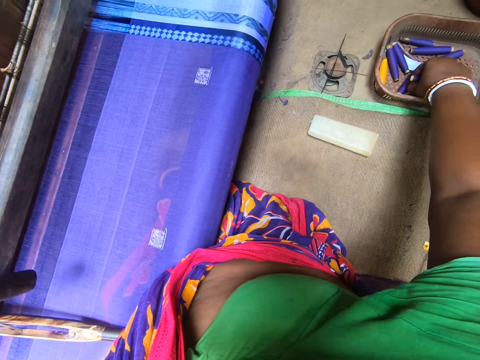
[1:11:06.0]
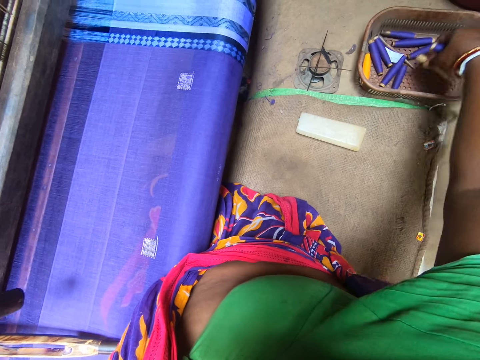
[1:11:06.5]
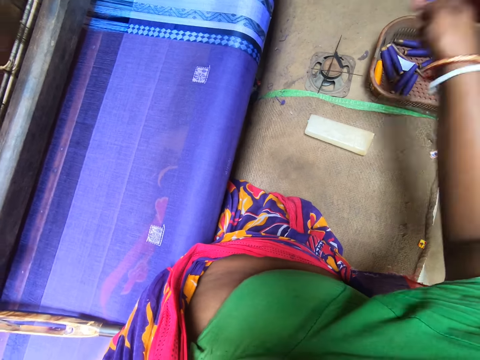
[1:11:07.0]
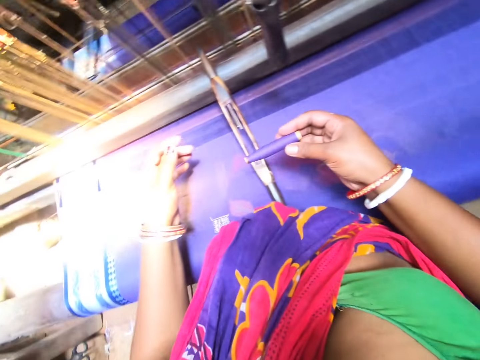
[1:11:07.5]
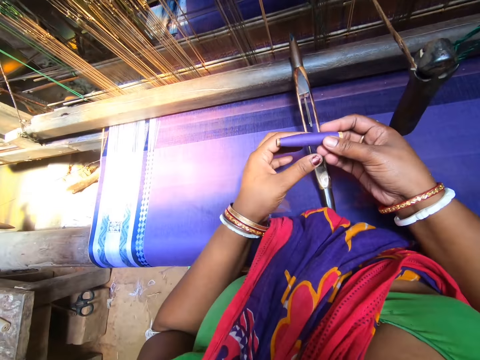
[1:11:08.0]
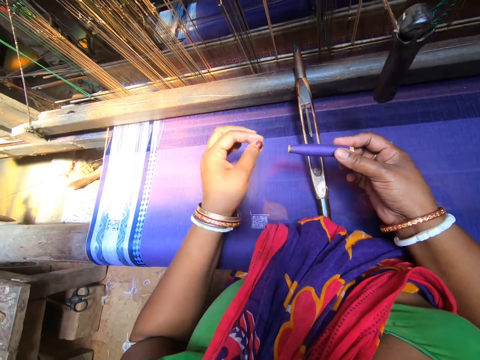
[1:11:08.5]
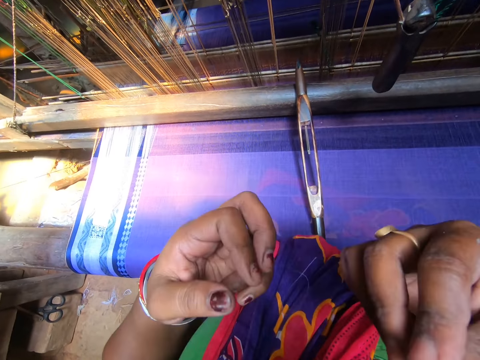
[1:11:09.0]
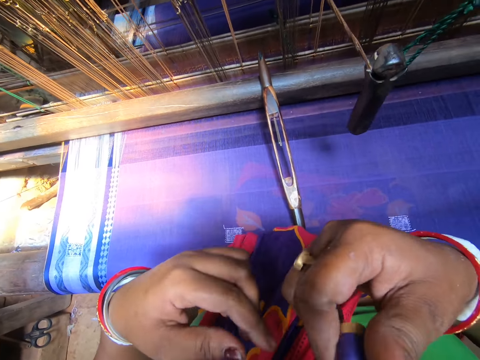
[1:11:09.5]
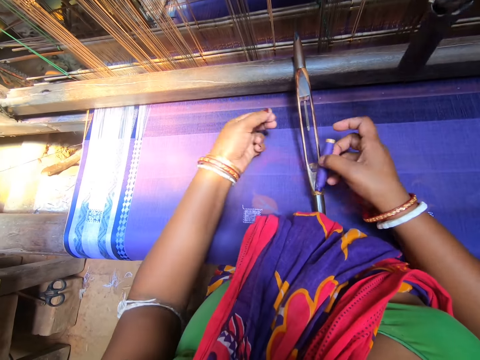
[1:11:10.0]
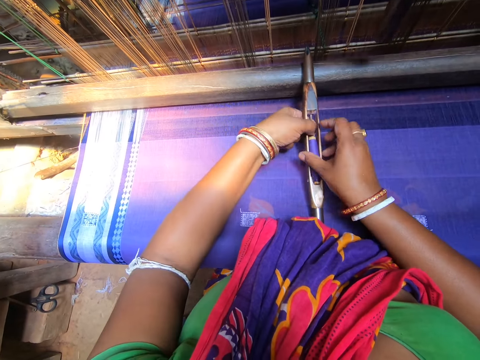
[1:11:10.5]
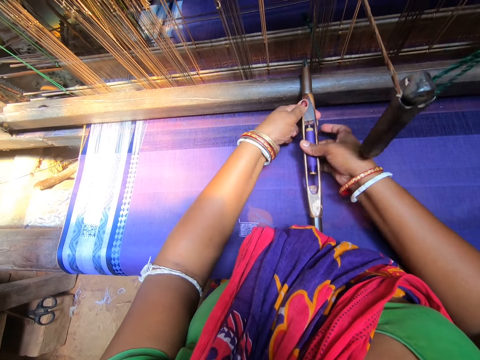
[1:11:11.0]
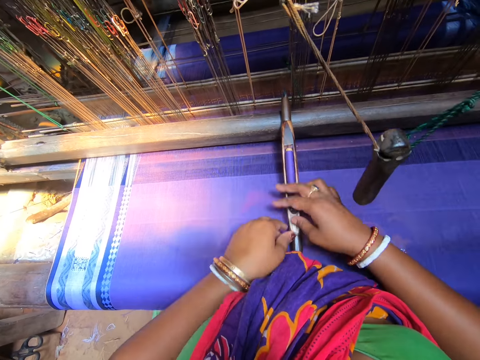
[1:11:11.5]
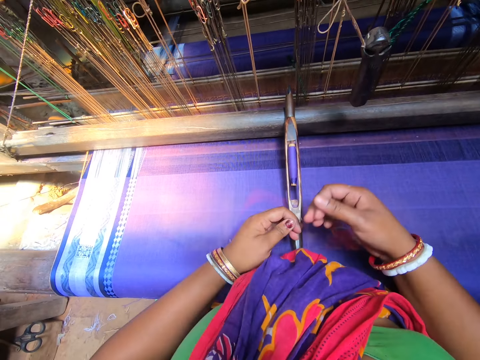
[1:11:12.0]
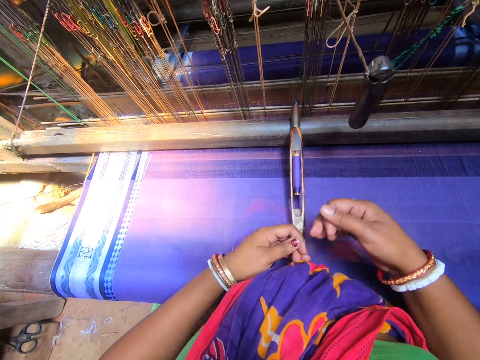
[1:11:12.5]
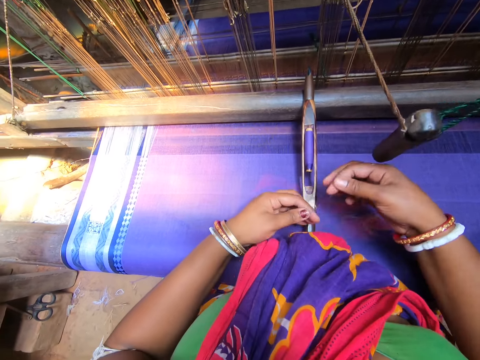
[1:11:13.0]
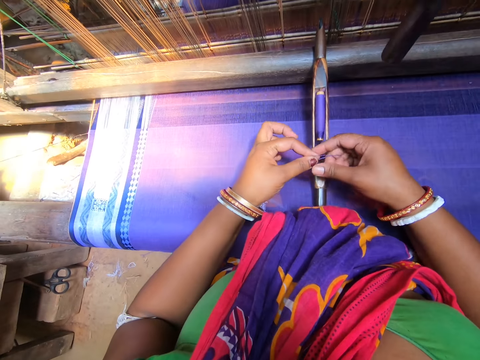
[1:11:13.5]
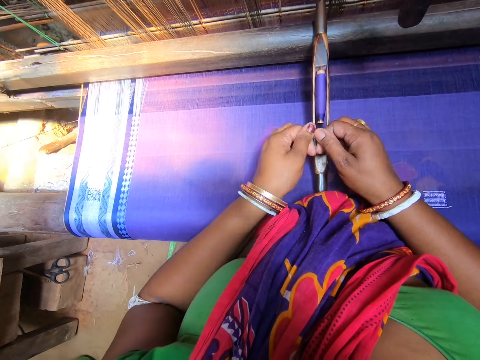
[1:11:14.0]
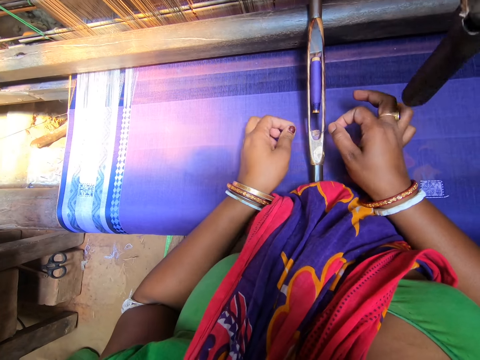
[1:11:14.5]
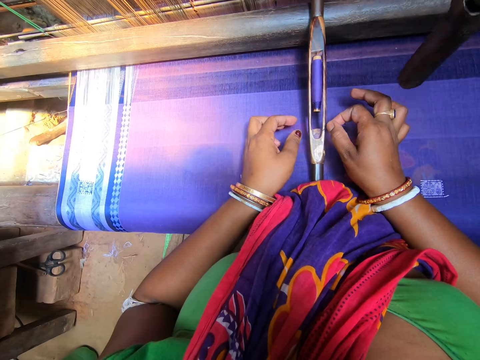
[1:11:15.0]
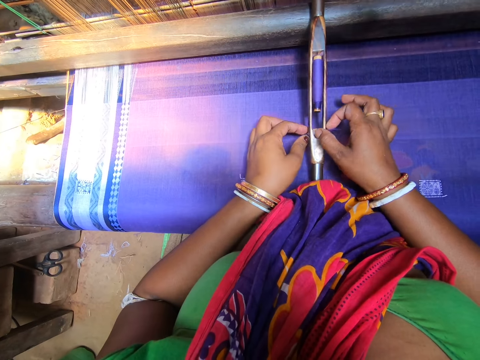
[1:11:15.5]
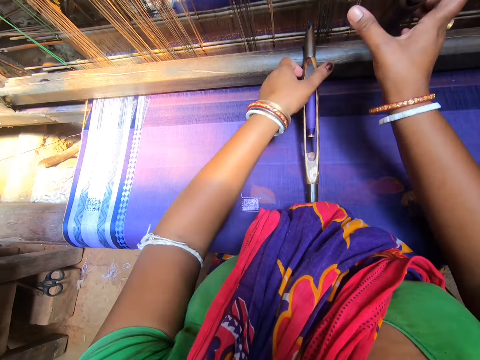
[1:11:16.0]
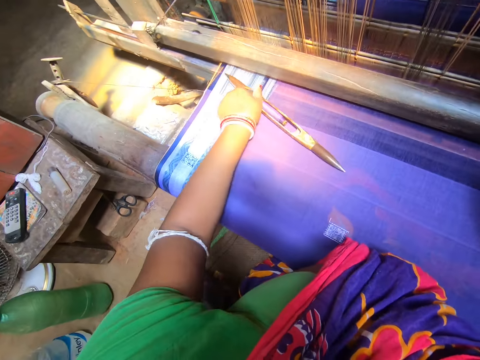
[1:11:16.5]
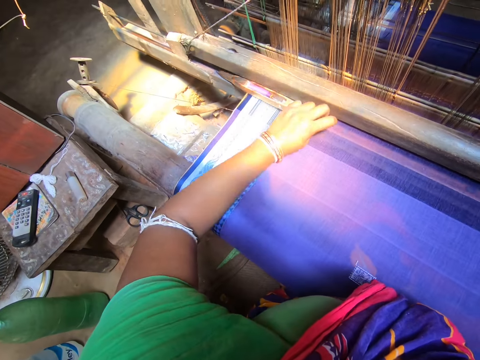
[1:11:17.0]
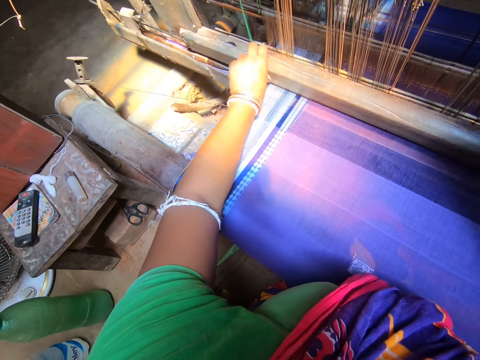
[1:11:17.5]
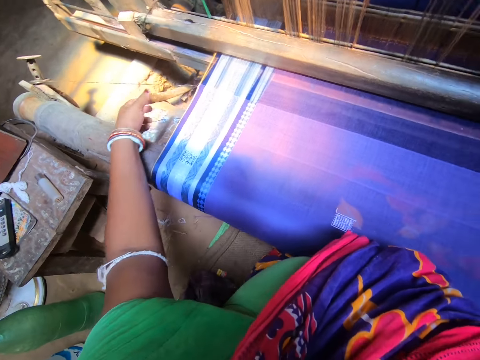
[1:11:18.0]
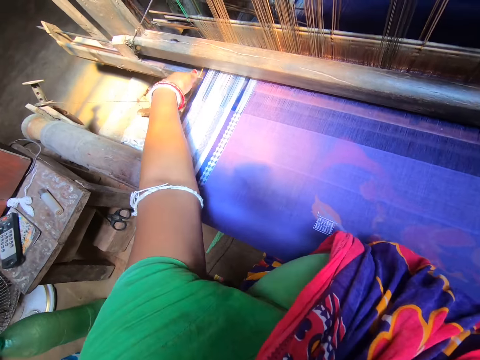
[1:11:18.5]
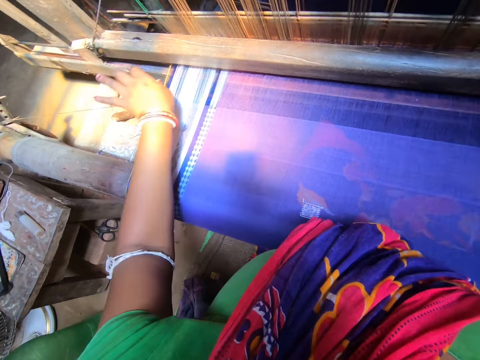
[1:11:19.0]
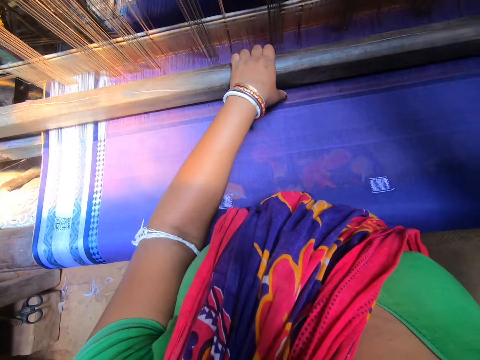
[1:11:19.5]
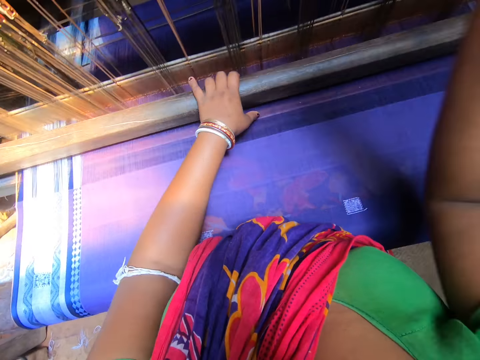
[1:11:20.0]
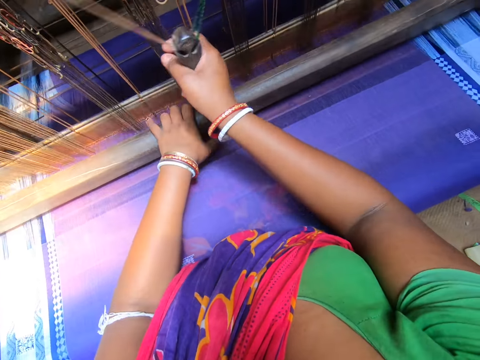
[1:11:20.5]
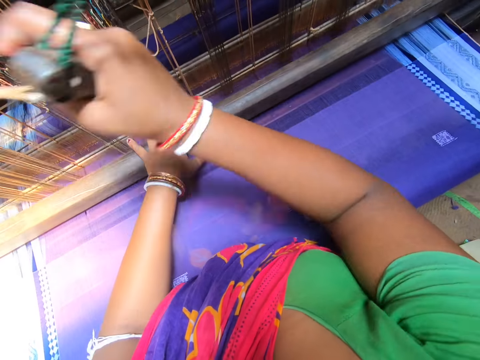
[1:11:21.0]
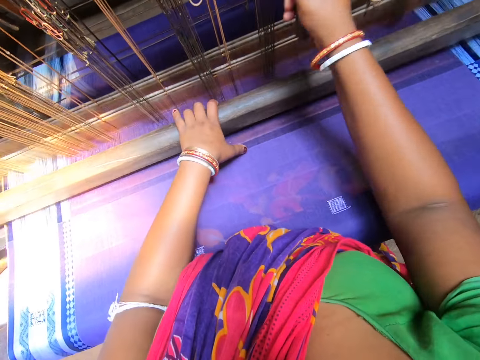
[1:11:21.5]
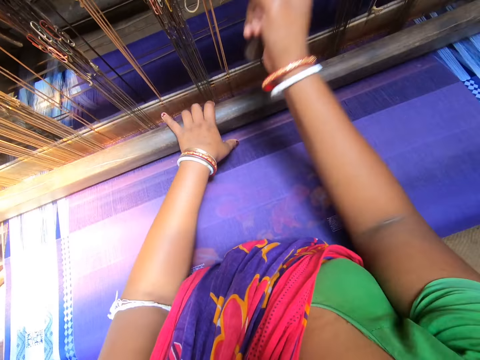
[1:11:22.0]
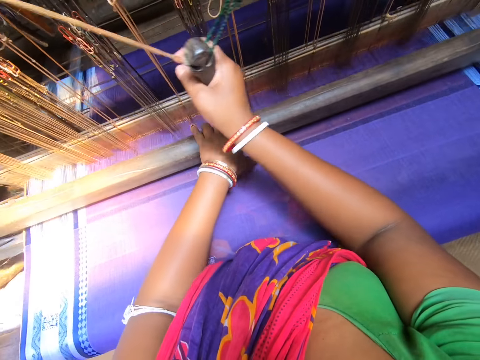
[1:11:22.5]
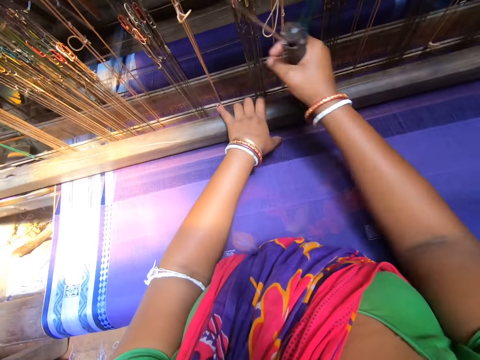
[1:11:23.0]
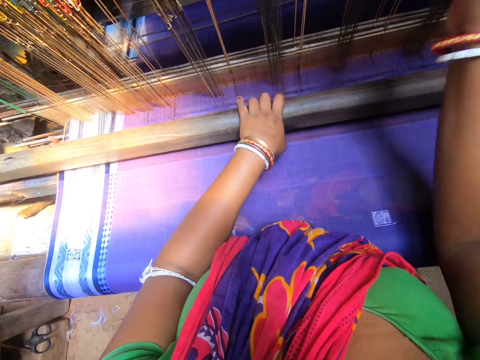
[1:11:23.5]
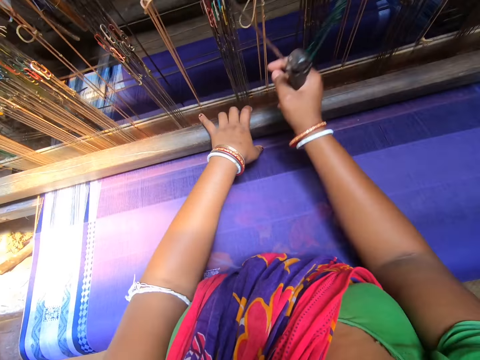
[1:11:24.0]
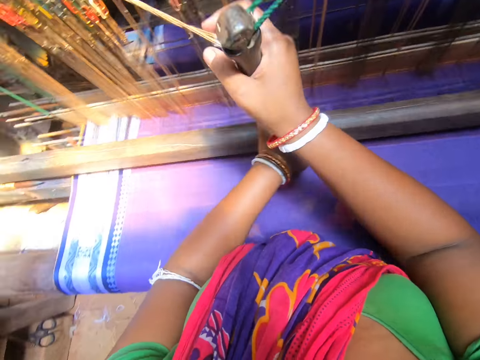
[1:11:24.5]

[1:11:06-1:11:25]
The camera wearer unthreads the wool with her left hand. She puts the weaving thread in her mouth. She inserts the thread in the loom shuttle with both hands. She pulls the weaving thread. She puts the weaving thread inside something. She picks something and puts down something. She pushes the loom shuttle into the weaving loom with her left hand. She weaves the cloth on the weaving loom with both hands.

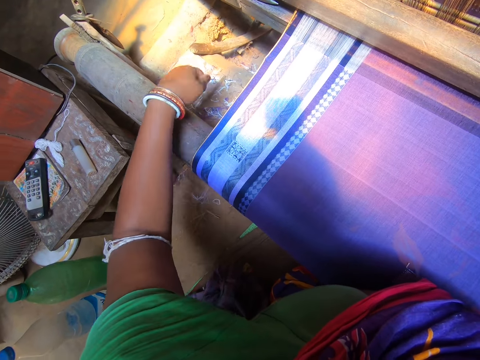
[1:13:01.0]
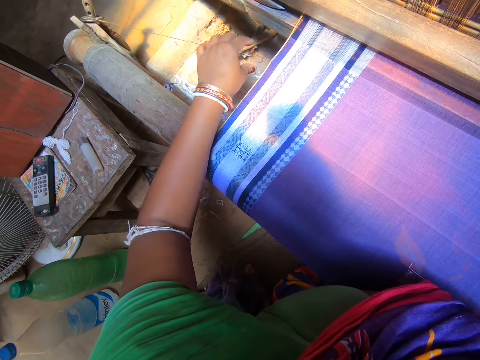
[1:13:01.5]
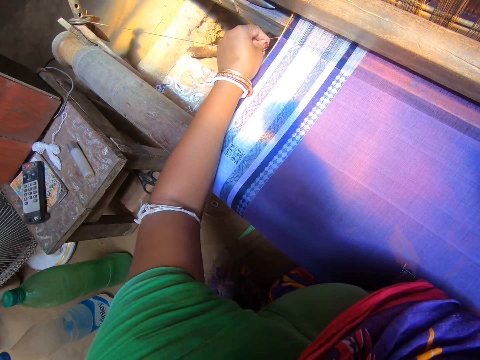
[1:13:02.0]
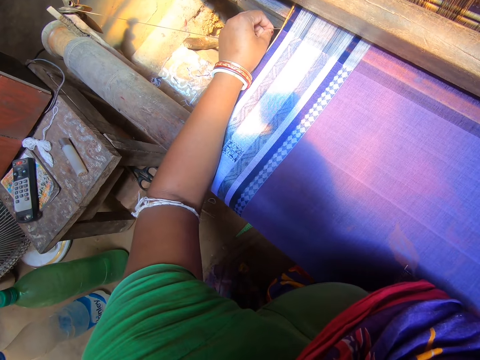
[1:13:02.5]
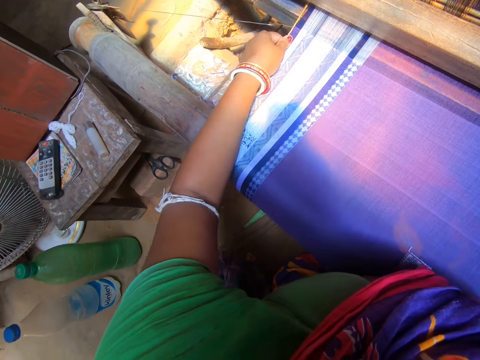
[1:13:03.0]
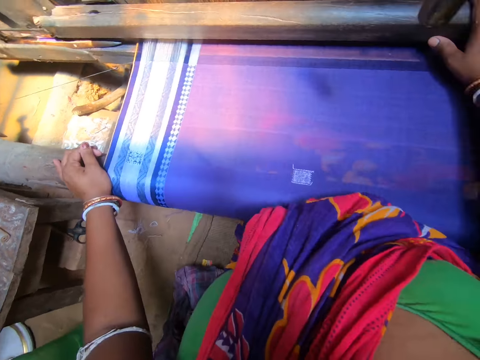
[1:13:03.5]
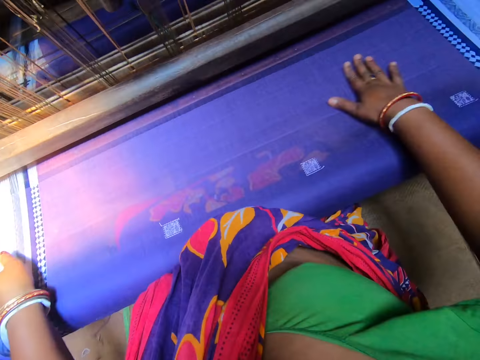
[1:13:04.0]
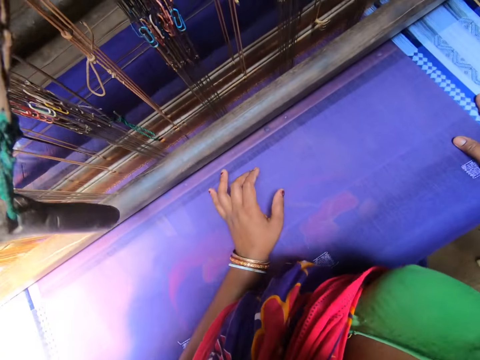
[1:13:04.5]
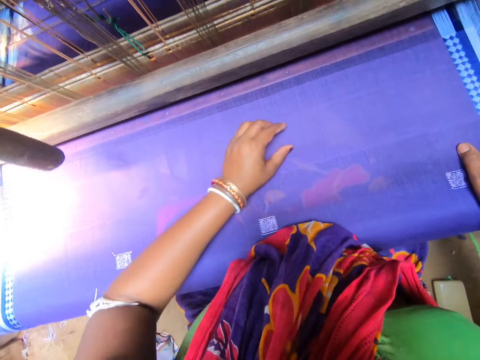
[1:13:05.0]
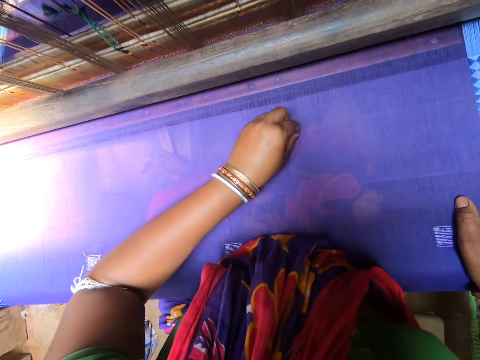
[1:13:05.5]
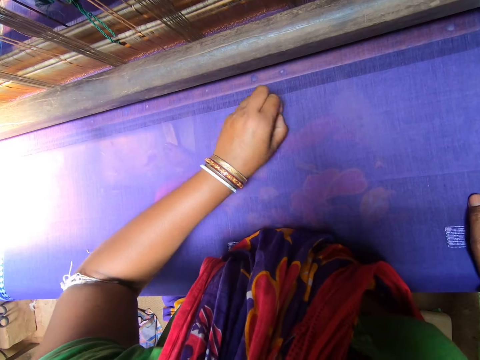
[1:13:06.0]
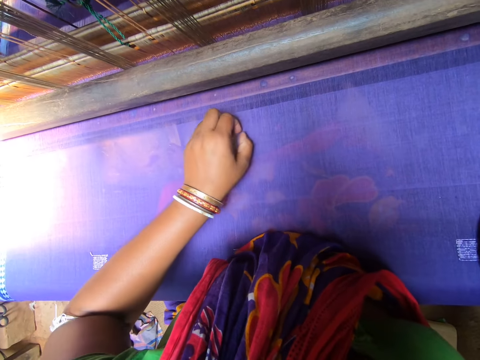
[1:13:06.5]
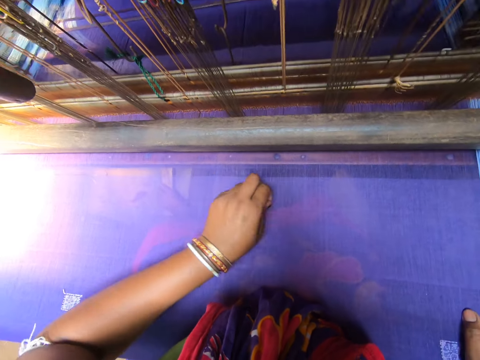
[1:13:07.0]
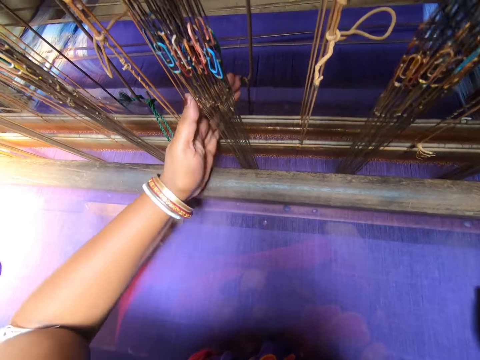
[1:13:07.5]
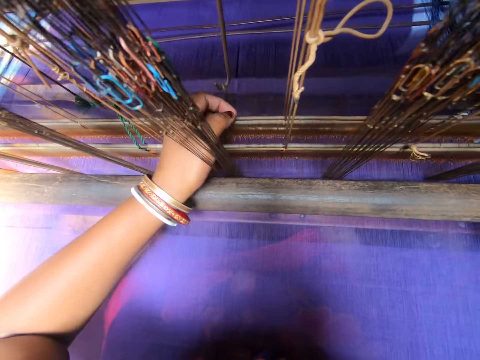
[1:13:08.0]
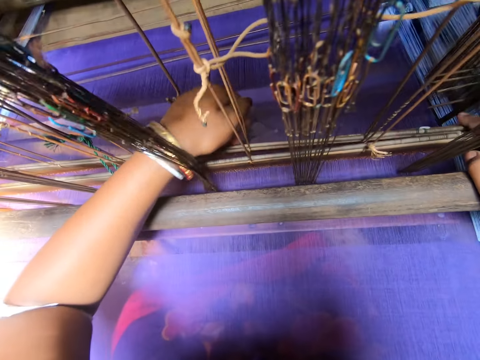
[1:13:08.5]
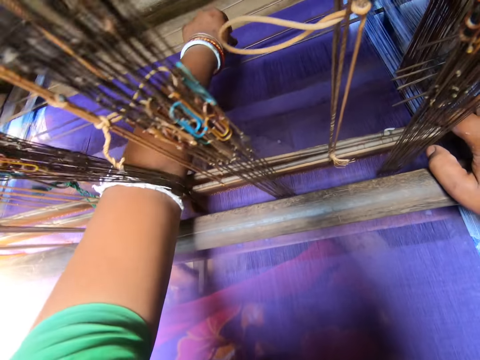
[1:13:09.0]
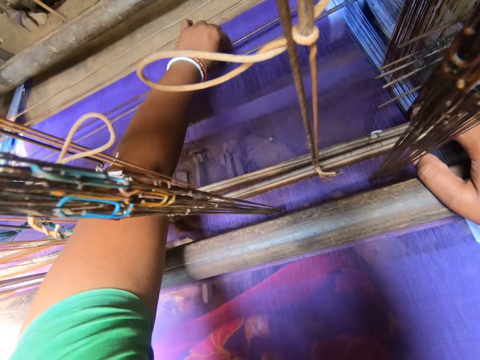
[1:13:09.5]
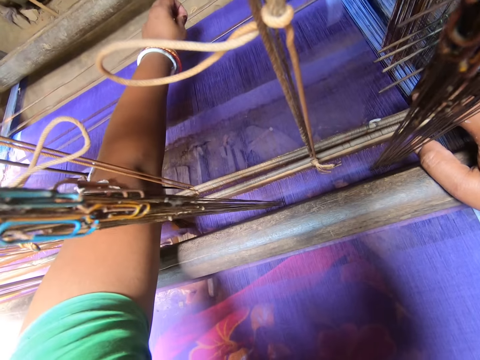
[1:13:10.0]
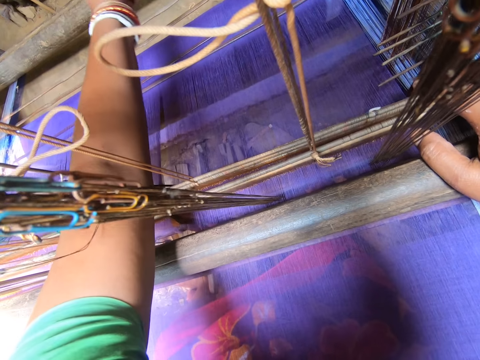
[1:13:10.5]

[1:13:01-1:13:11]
The camera wearer adjusts a hook on the cloth with her left hand. She hooks a fabric with the hook. She wipes the fabric with a hand. She picks a thread on the cloth with her left hand. She puts a hand in a loom. She adjusts the weaving loom with her left hand. She picks a thread in the weaving loom with her left hand.
